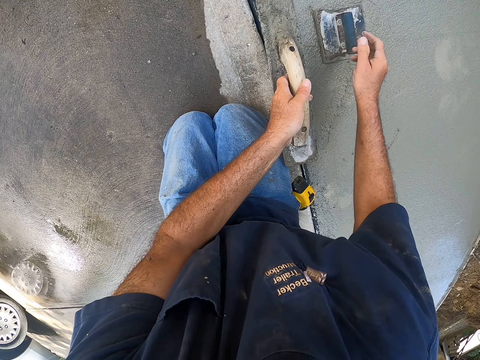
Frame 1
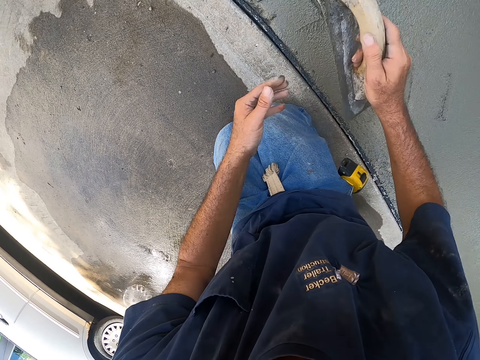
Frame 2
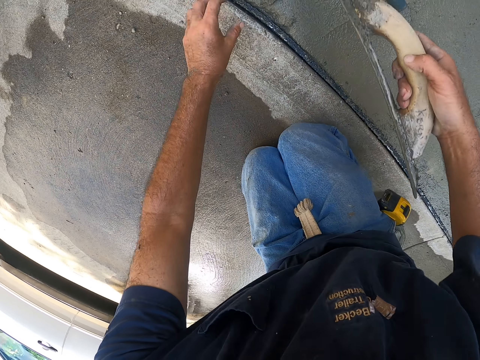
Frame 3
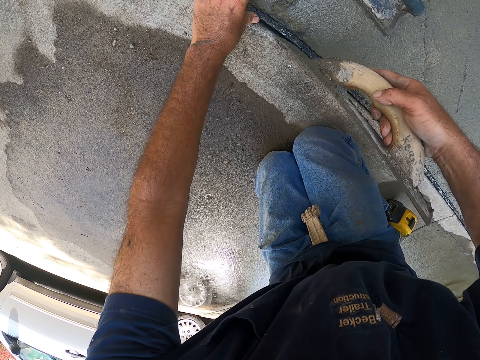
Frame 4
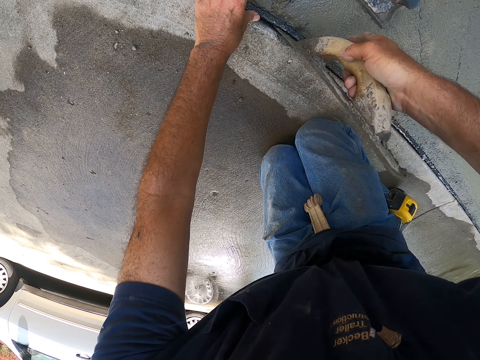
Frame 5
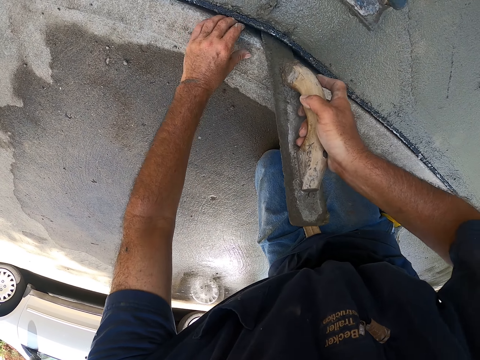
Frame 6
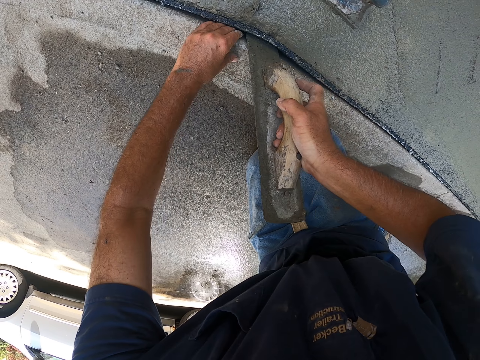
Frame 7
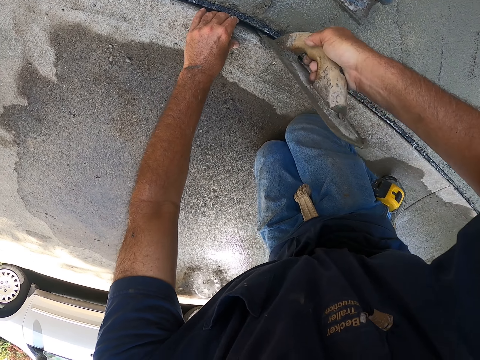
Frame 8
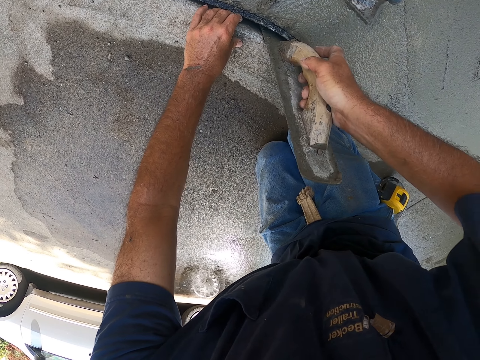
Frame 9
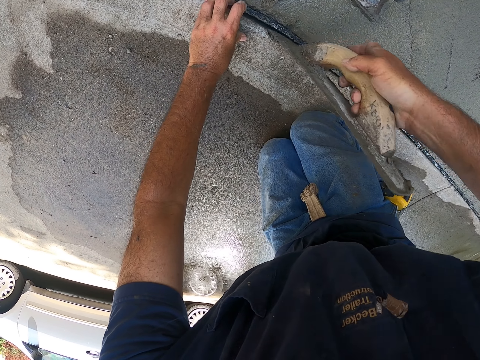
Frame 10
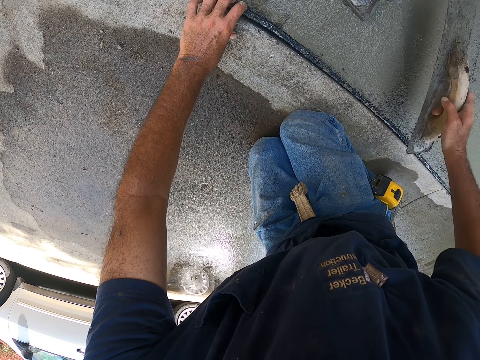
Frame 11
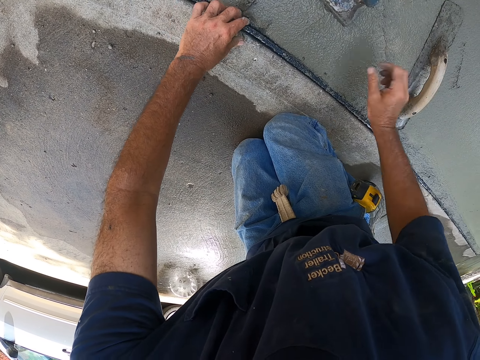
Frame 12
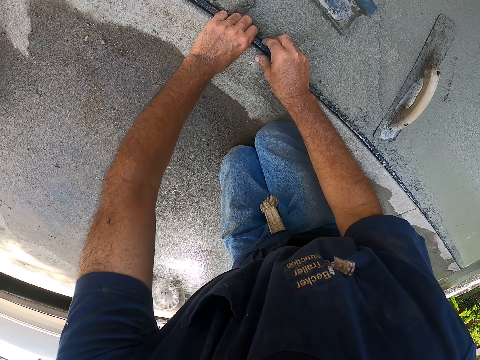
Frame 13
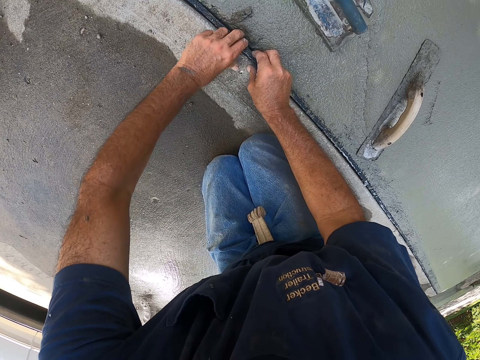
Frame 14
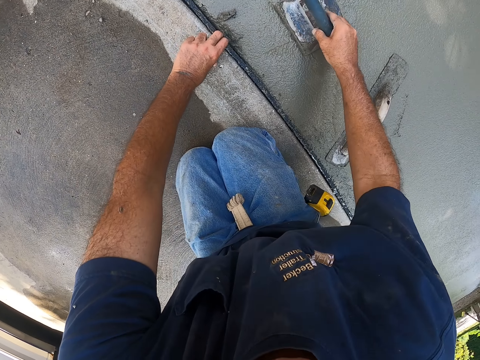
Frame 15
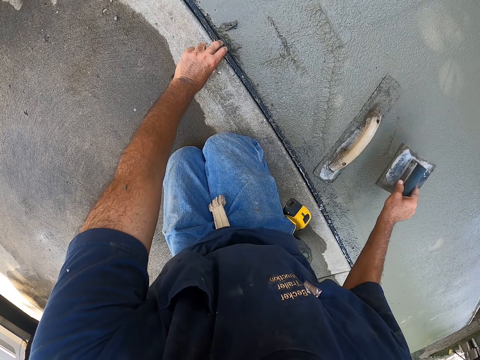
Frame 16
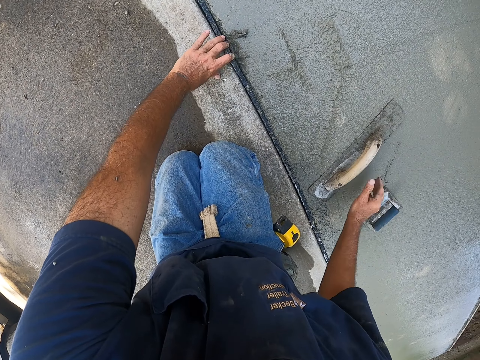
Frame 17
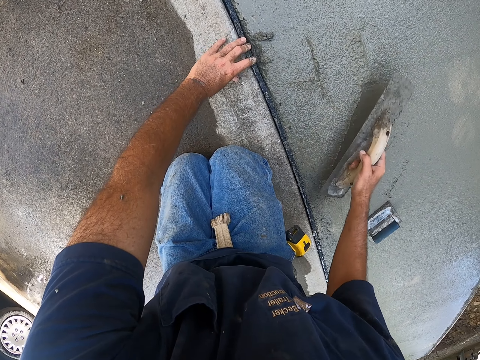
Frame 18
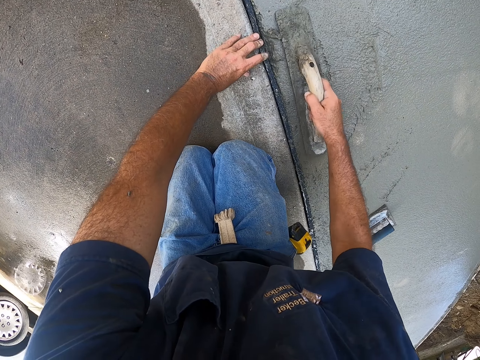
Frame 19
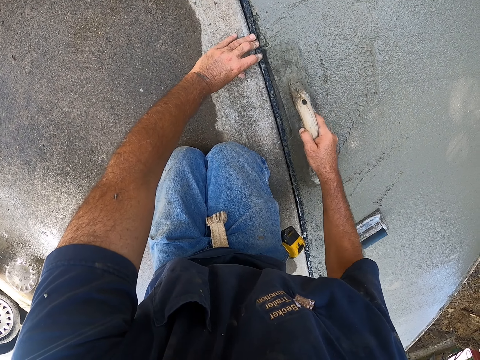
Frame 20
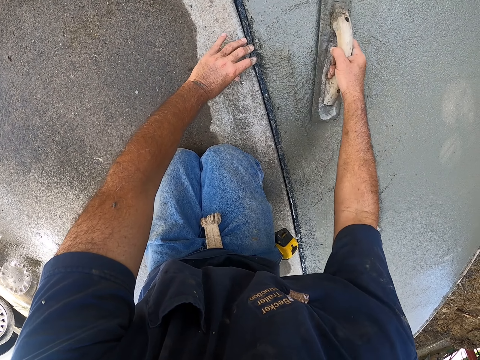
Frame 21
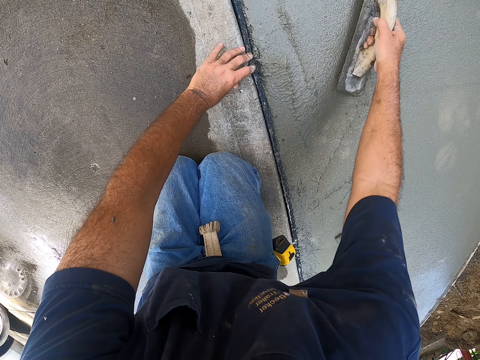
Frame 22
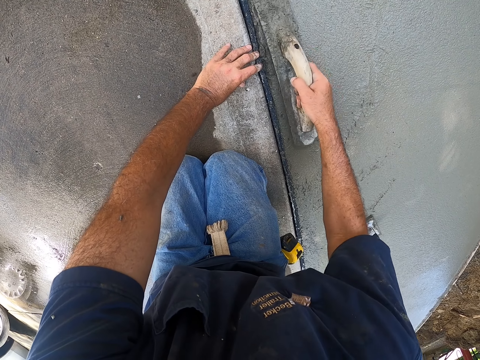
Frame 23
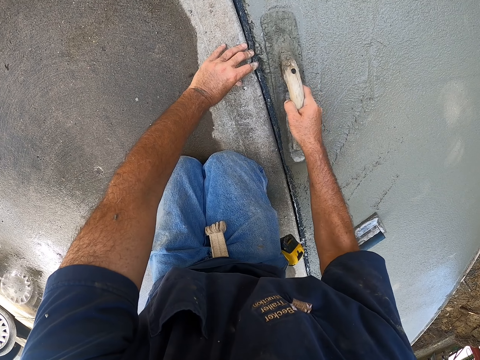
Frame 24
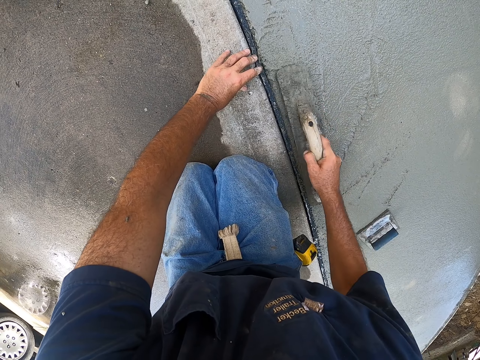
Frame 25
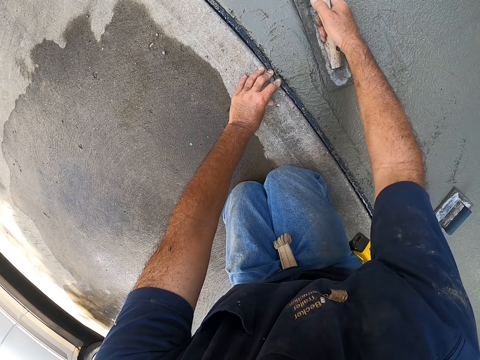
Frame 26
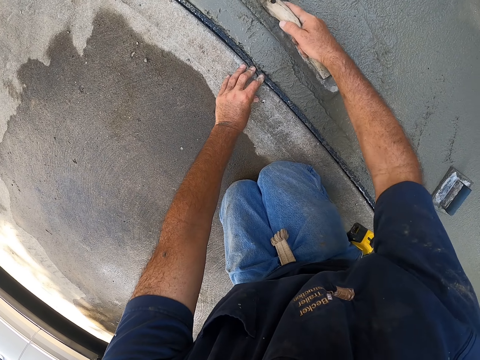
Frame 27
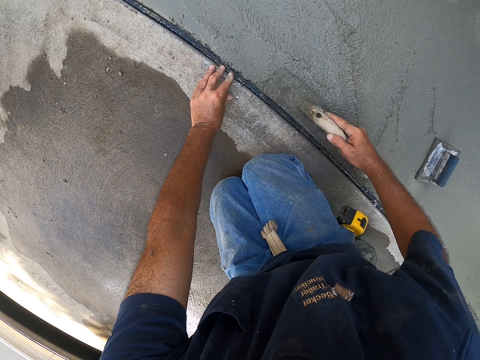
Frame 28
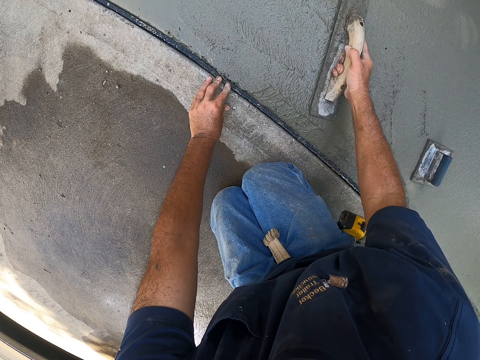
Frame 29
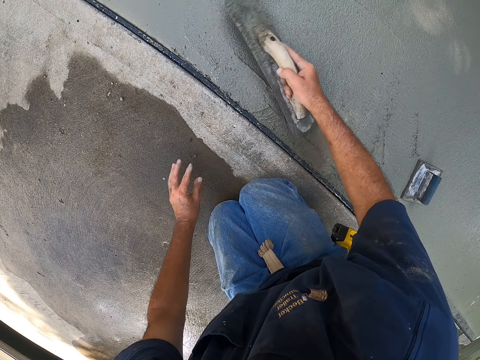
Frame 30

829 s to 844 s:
The camera wearer fixes the edge of the pavement using the wooden trowel. They lift the strip with the metal float. They put the wooden trowel down. They fix the edge of the pavement. They put aside the steel trowel. They plaster using the wooden trowel. They flatten the concrete with the float.

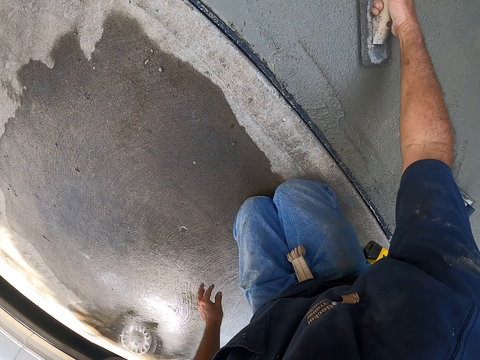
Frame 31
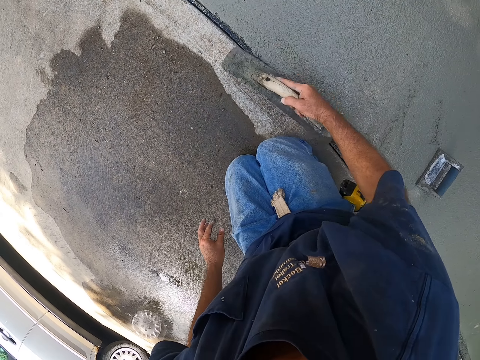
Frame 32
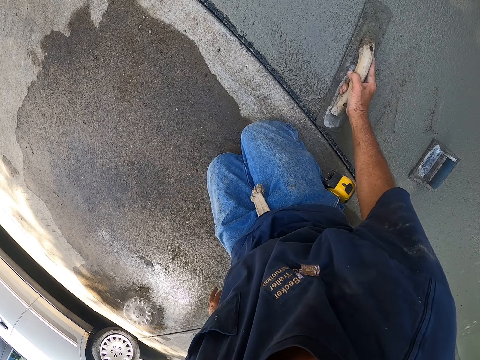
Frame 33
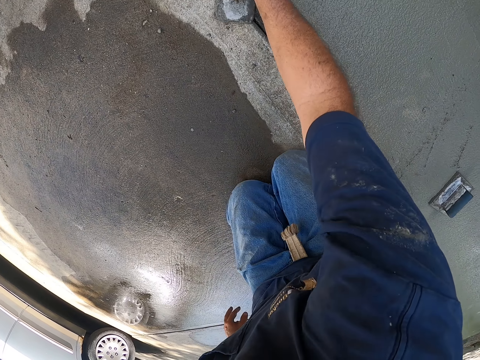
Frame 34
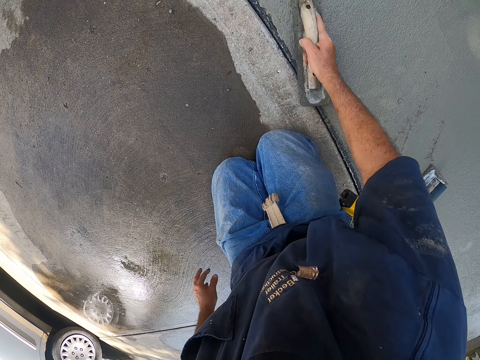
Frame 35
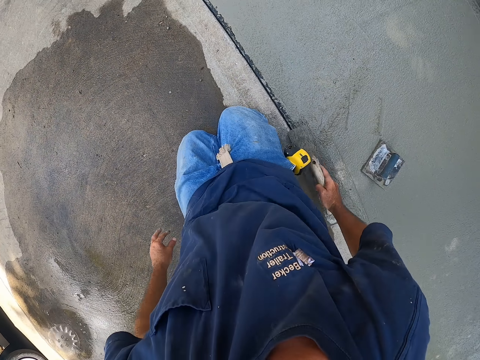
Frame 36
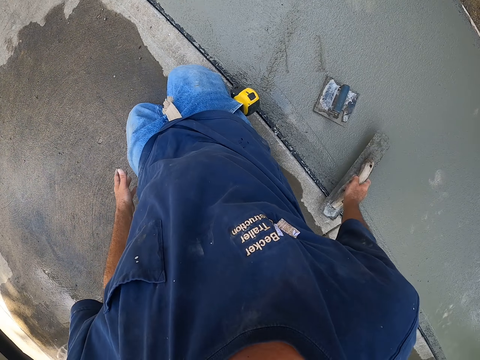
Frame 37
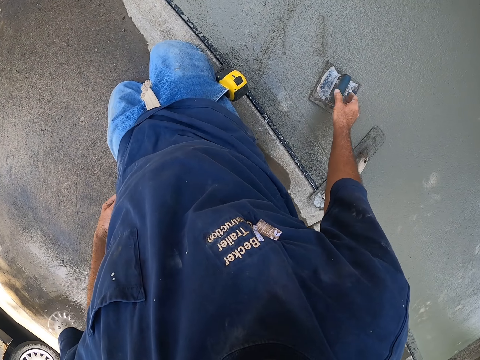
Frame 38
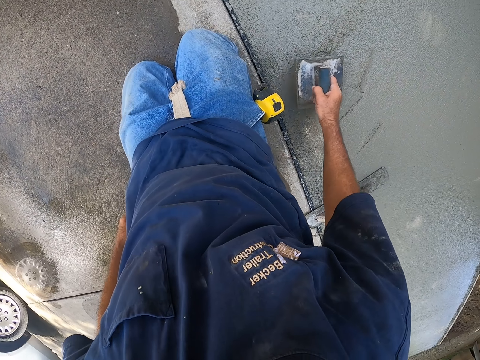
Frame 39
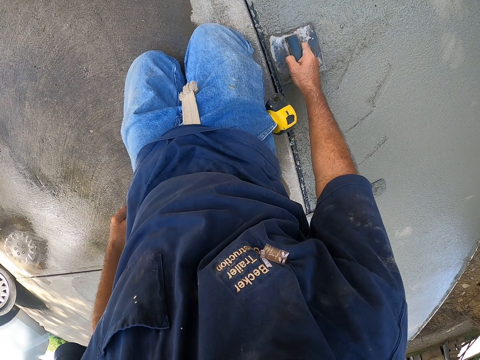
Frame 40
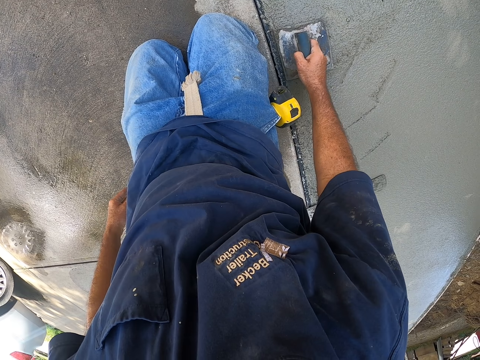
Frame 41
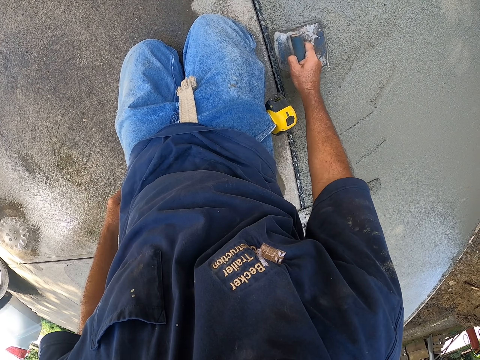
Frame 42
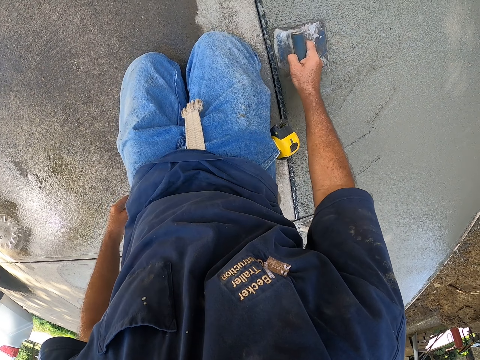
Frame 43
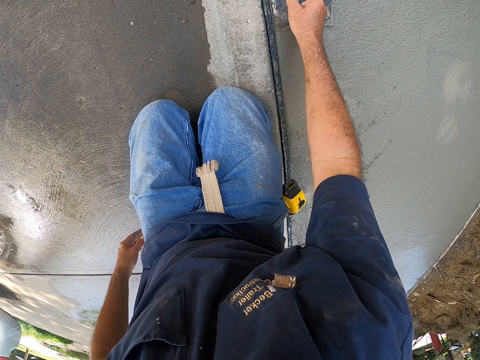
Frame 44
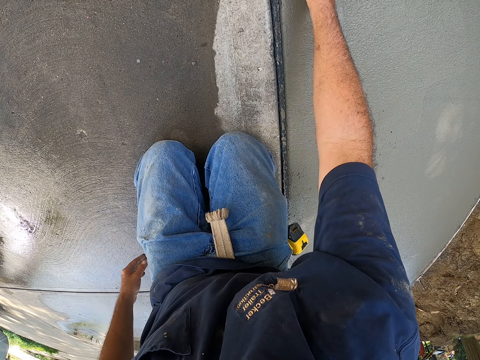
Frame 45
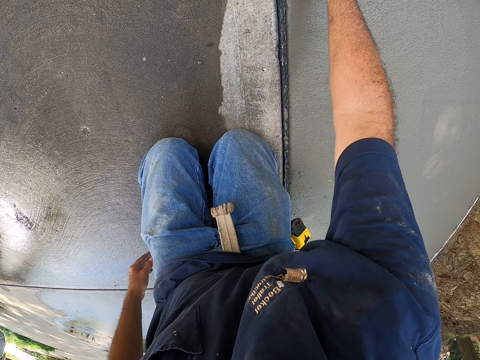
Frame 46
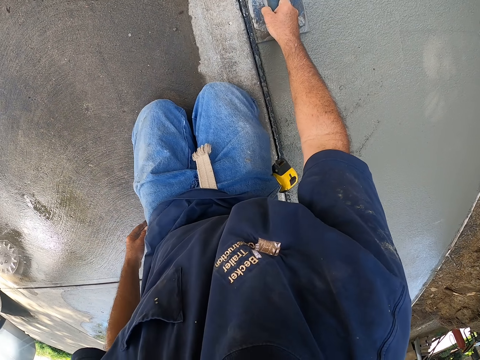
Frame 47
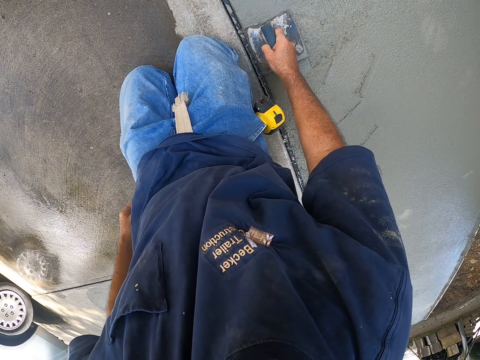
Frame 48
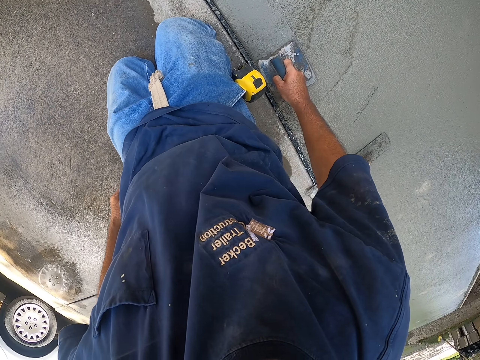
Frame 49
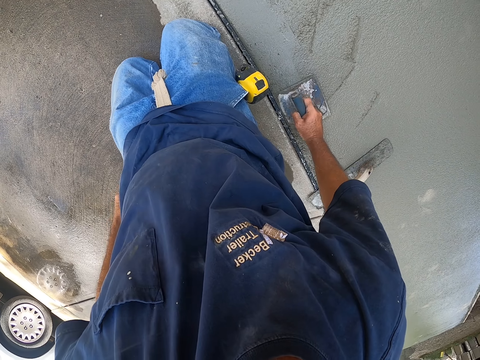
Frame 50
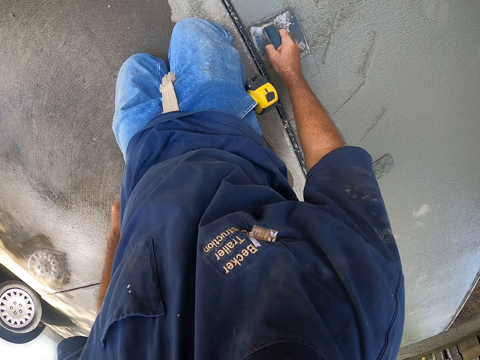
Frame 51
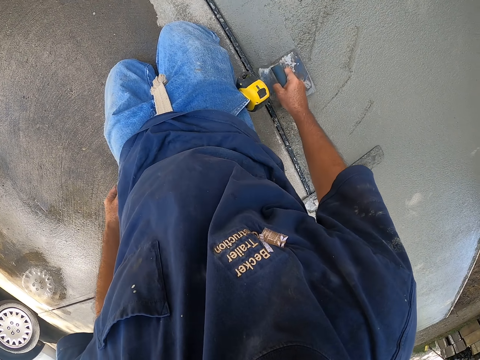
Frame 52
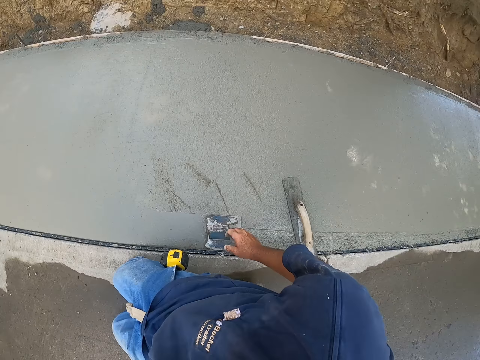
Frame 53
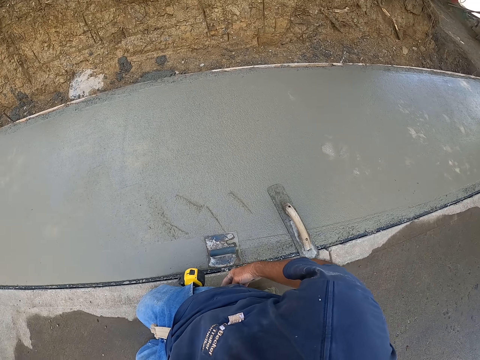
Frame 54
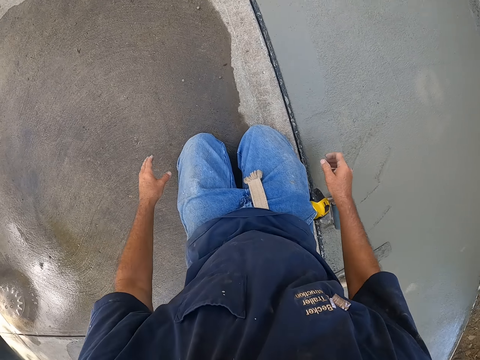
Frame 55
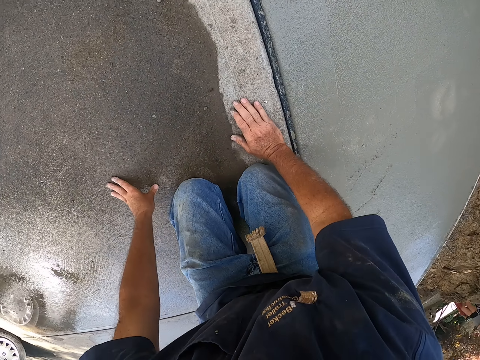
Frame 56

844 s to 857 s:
The camera wearer picks up a steel trowel. They level the concrete with the edger. They plaster using the steel trowel.
